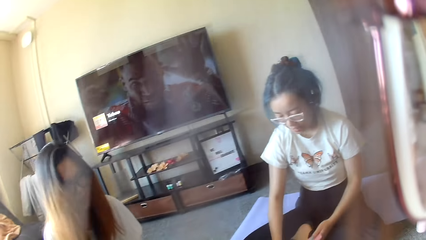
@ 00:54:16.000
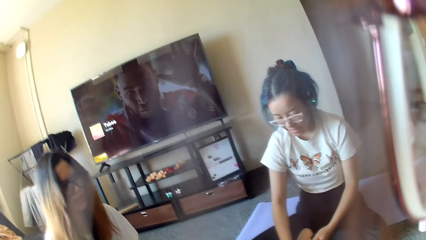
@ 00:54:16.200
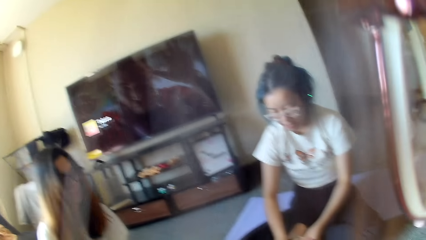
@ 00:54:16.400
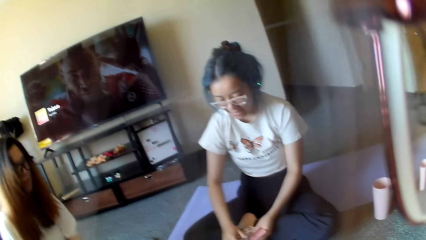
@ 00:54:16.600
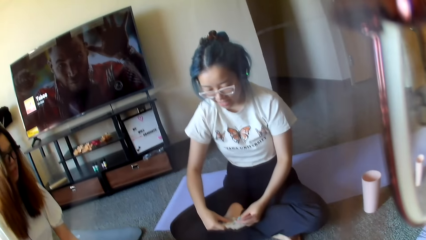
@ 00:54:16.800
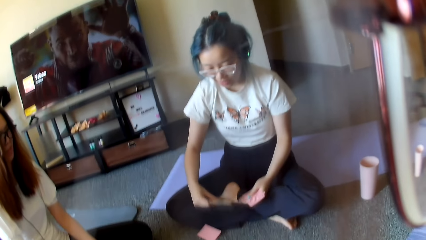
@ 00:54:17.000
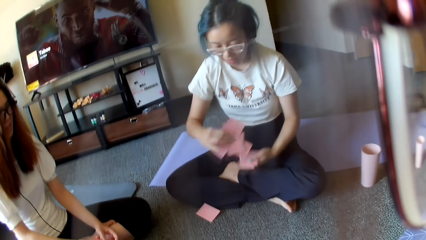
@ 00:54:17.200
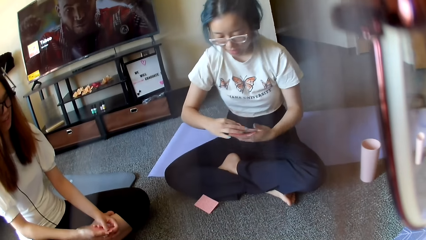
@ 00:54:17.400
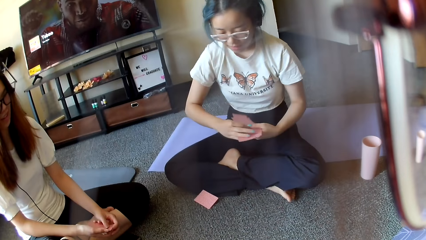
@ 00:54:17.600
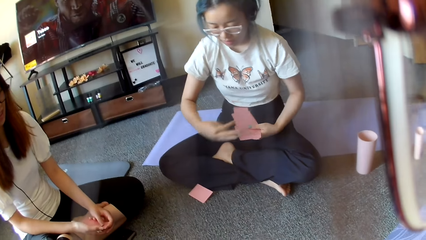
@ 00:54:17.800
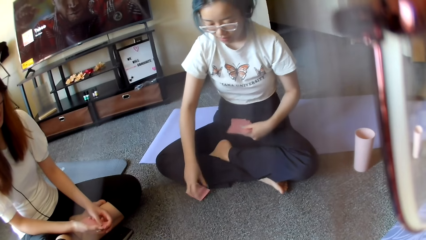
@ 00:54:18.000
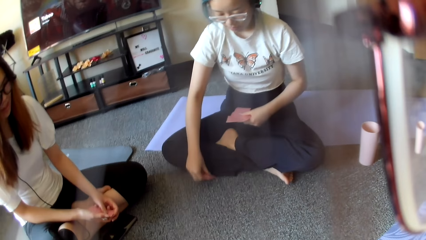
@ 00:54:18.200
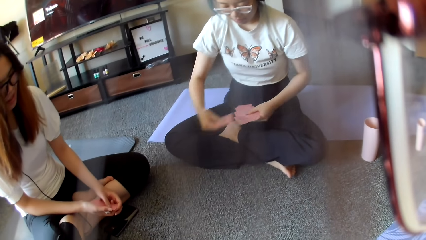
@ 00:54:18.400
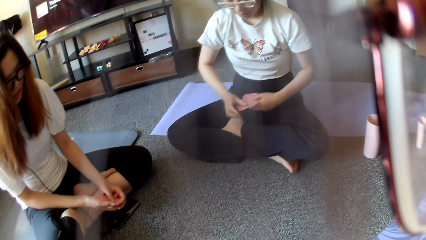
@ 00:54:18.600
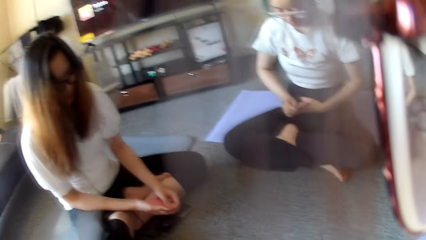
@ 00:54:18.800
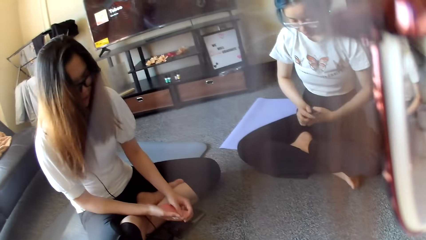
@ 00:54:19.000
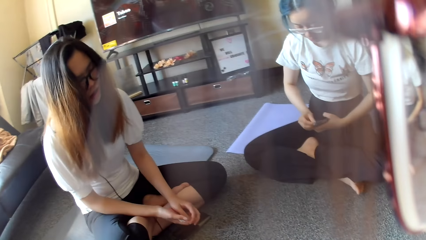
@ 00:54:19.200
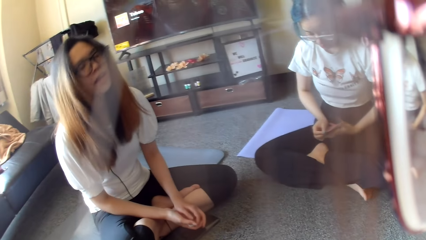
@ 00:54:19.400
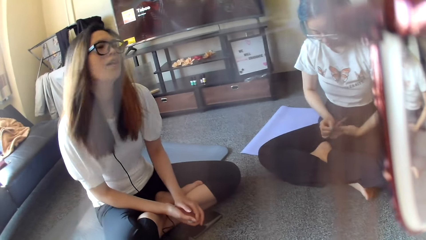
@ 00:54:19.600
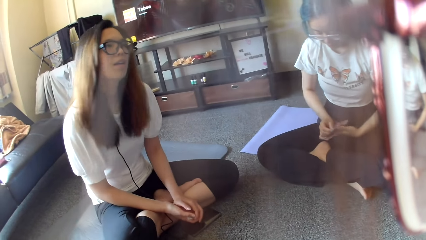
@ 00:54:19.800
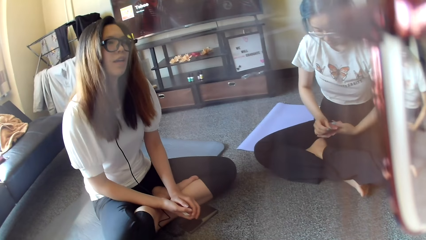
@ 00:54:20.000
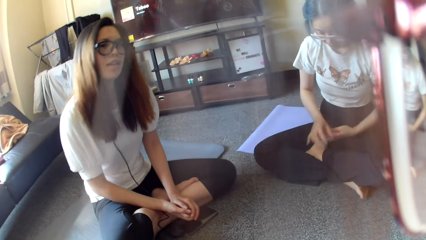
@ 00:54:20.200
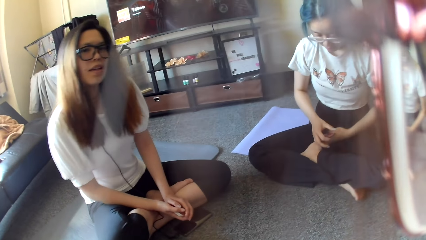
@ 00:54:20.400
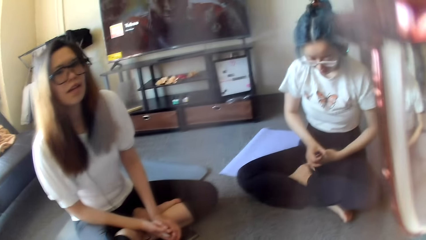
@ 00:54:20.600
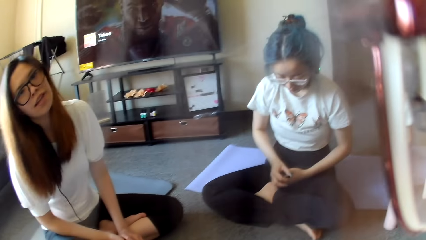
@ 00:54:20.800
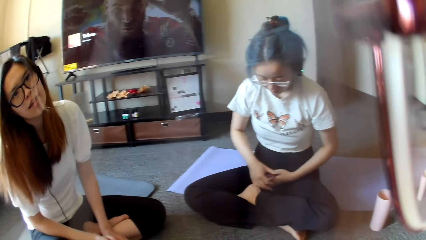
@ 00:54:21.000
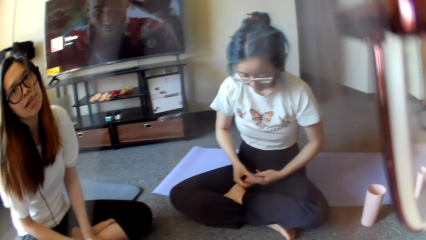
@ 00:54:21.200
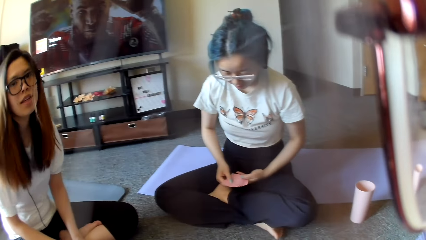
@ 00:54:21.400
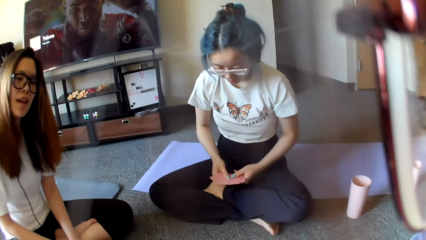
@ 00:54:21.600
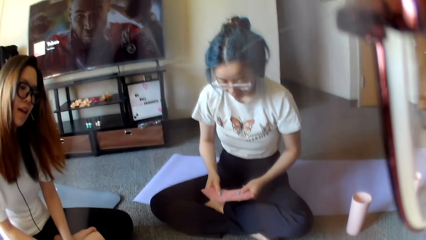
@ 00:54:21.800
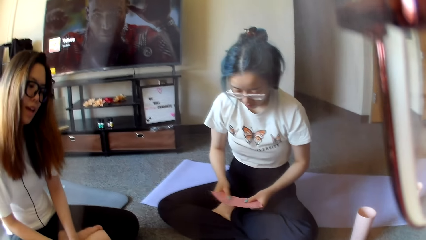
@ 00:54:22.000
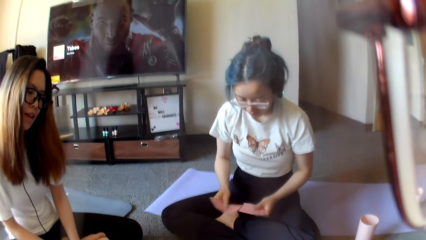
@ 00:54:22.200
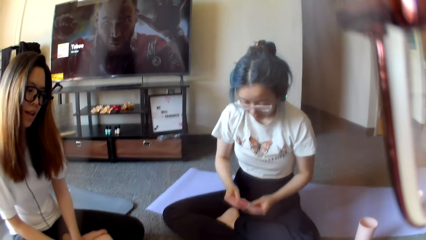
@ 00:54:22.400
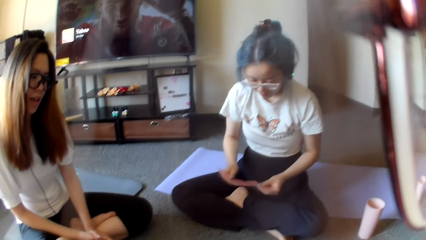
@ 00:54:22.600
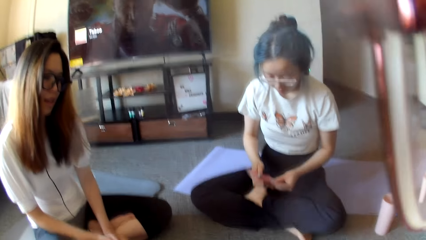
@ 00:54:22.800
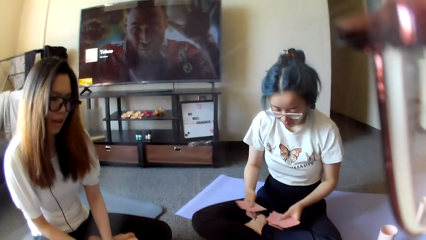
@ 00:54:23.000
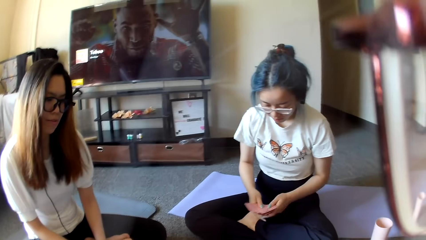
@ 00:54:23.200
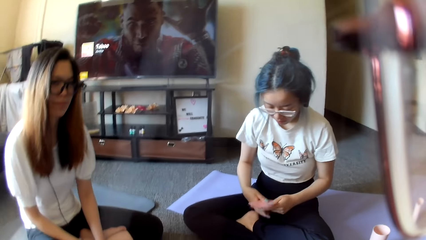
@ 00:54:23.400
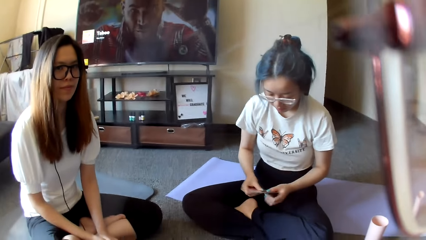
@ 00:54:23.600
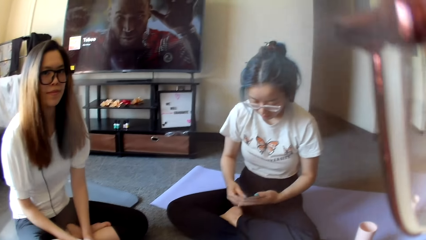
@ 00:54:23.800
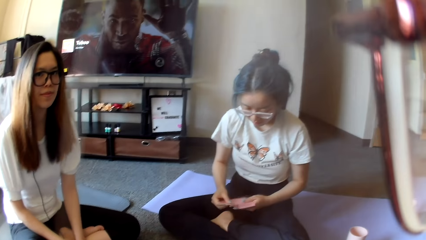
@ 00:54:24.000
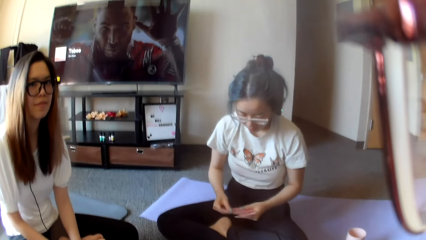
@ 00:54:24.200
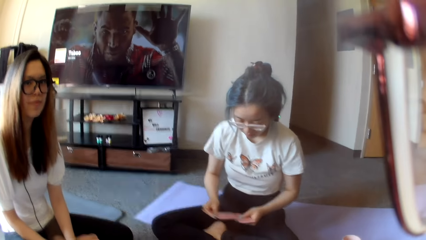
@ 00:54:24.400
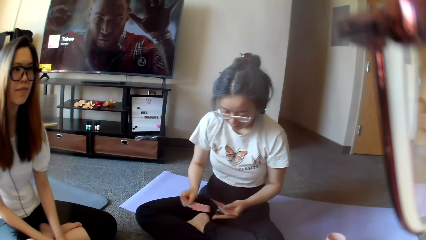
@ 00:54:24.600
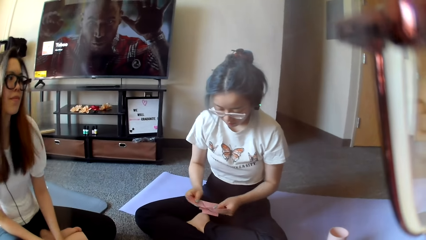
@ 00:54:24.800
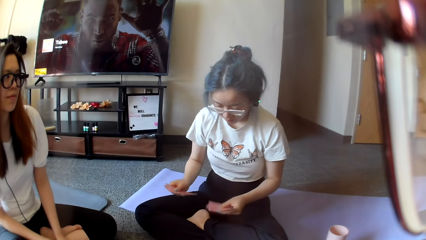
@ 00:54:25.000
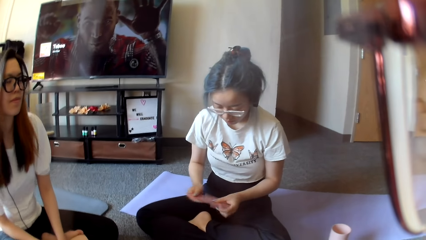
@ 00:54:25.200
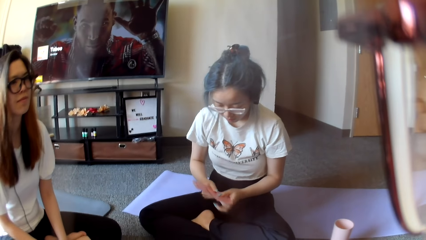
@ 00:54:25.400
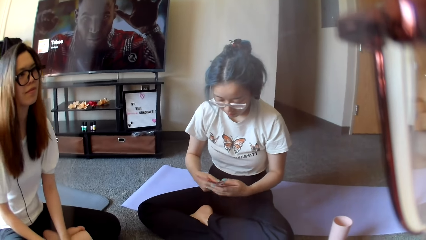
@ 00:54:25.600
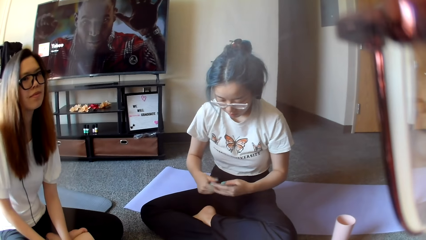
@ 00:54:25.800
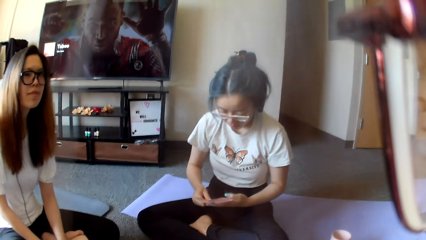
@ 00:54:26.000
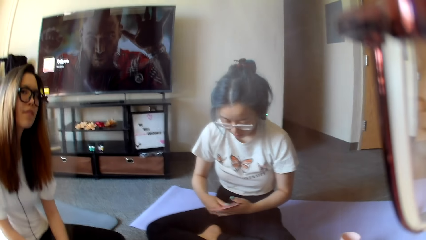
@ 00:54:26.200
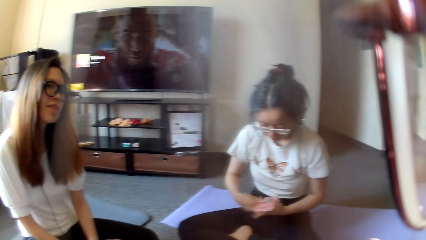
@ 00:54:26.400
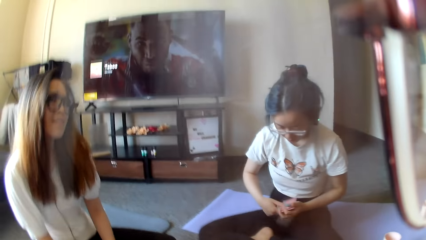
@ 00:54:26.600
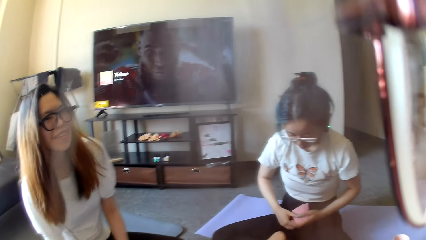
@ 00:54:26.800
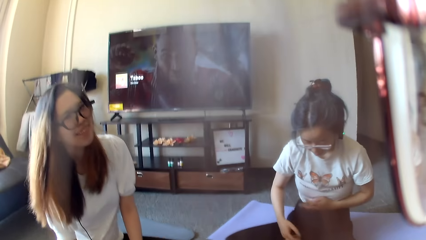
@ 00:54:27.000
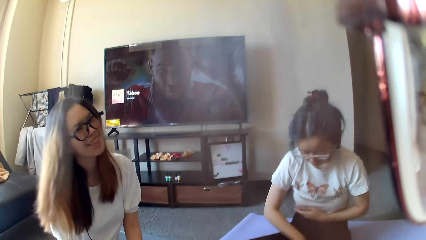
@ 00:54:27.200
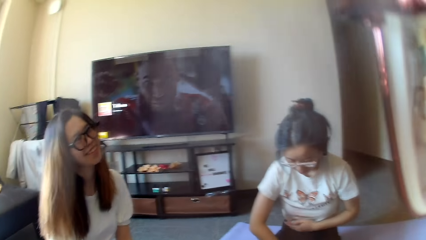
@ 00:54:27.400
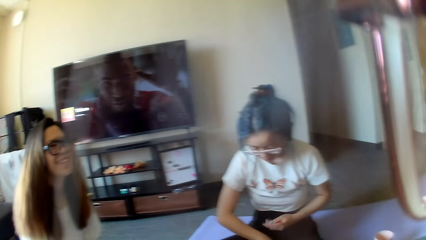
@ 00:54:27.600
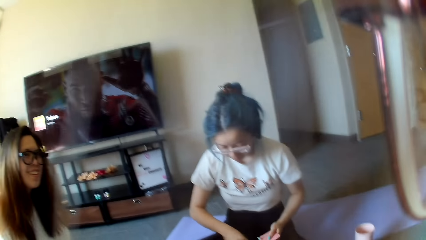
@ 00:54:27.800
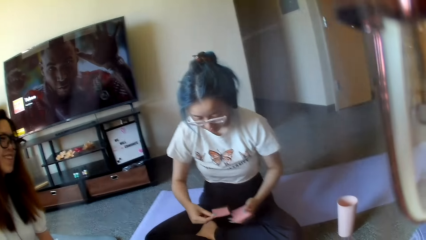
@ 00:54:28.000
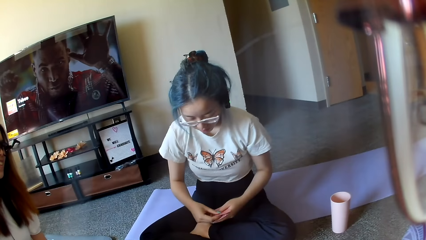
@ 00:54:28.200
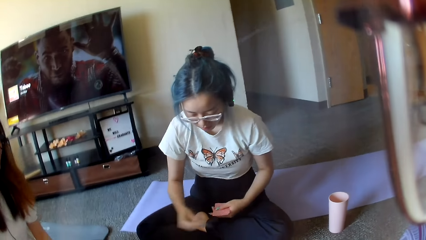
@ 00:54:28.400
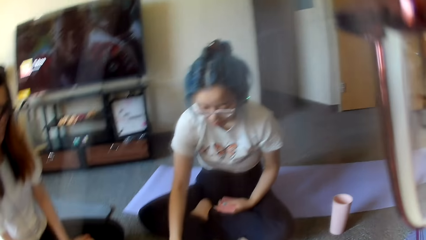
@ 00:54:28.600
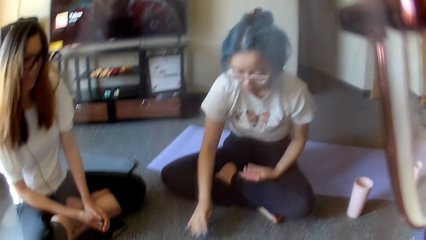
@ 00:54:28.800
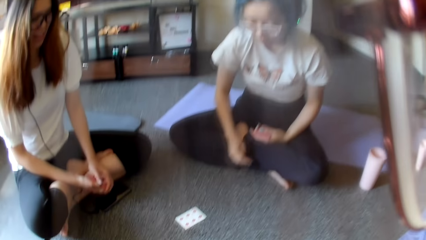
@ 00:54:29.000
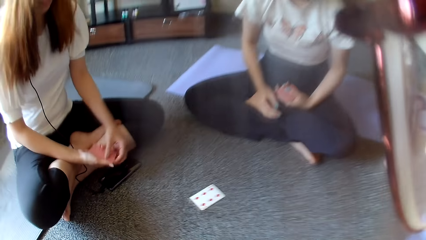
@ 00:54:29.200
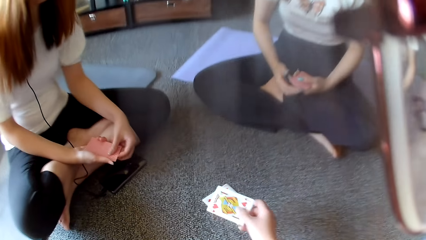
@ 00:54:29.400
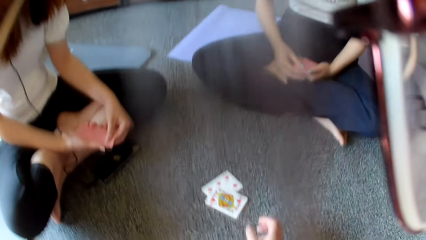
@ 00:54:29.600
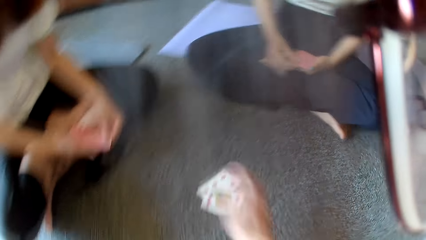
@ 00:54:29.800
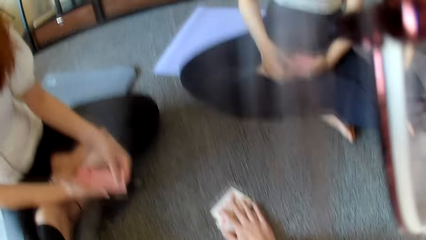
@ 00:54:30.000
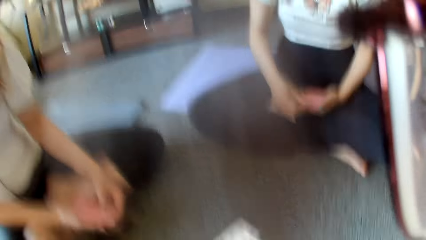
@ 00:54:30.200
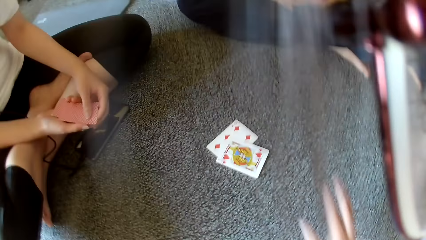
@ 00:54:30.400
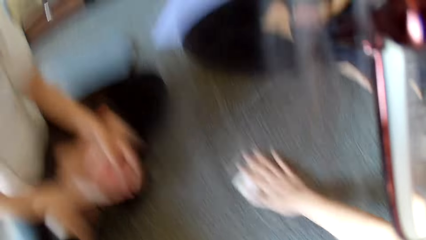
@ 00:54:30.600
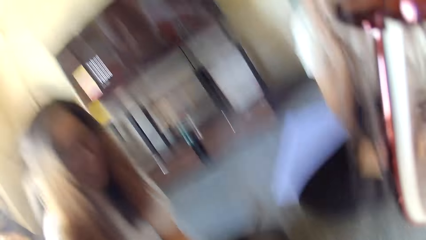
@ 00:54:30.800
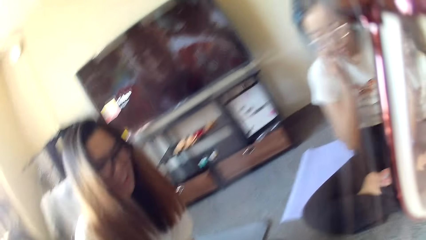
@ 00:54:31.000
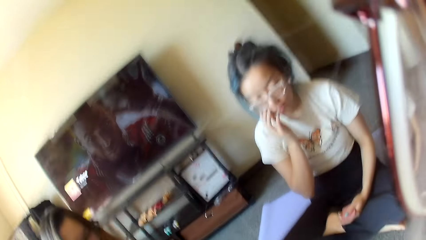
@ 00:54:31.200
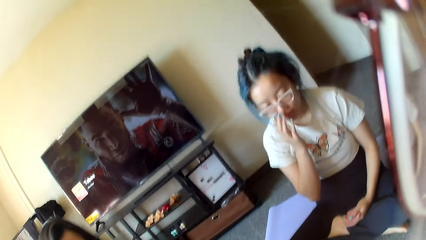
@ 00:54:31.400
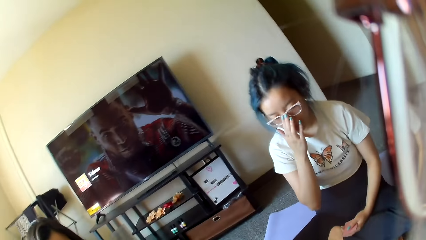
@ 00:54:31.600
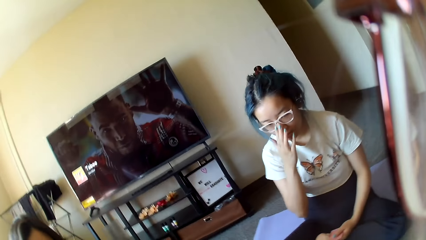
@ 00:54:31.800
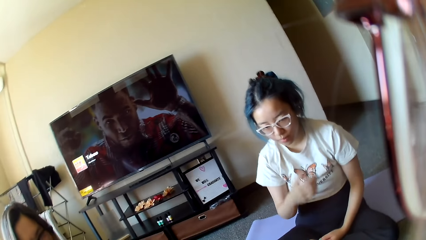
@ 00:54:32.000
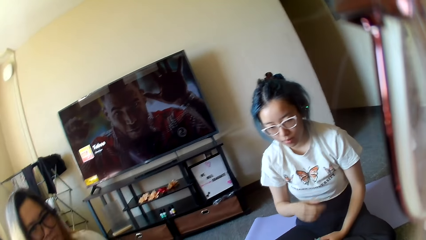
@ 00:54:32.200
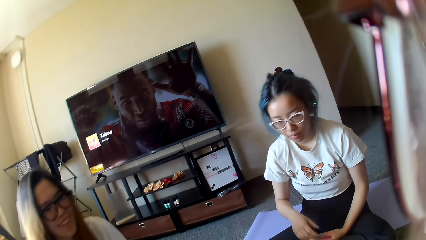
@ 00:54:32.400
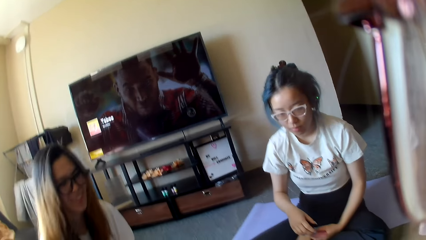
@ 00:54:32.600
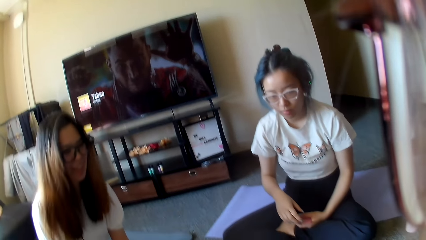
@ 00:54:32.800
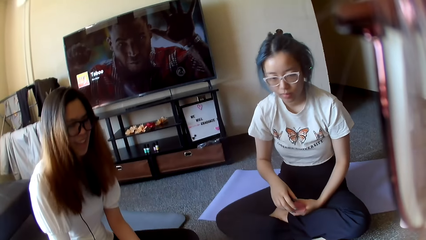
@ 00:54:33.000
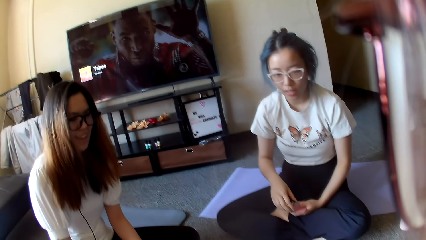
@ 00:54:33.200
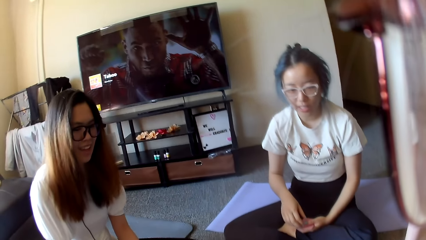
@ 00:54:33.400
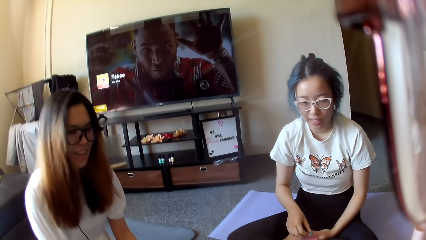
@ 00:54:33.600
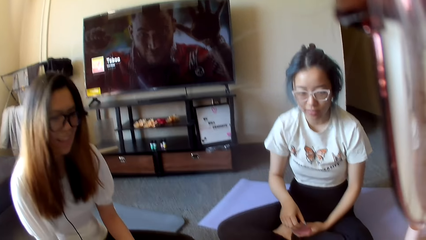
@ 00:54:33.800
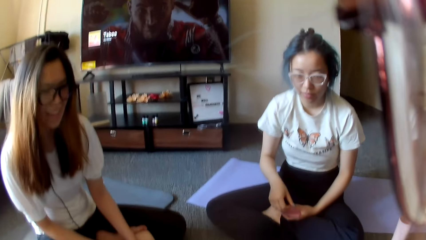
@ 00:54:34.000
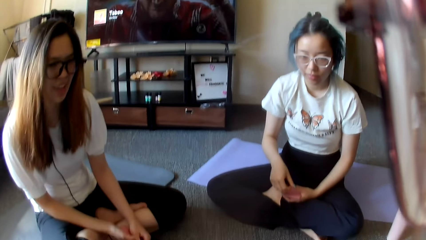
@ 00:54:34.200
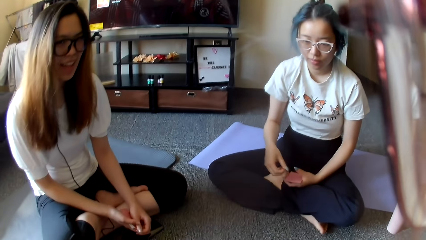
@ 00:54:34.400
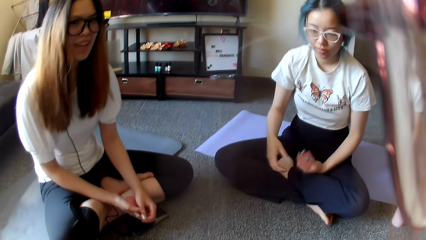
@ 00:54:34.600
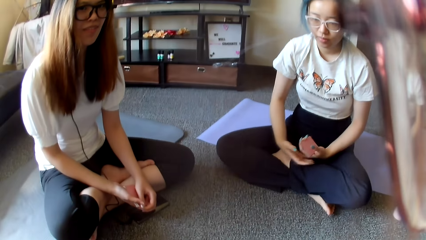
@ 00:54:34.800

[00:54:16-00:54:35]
The camera wearer looks around. A woman selects the cards. The woman shuffles cards. Another woman swings the head. The other woman dances. The first woman shuffles cards. The first woman places a card on the floor. The camera wearer places a card on the floor. They play poker. They tap on the floor. The first woman adjusts the eye glasses.
